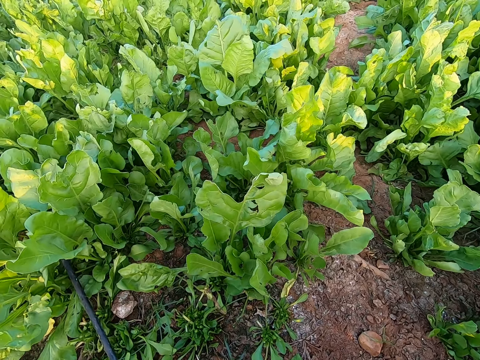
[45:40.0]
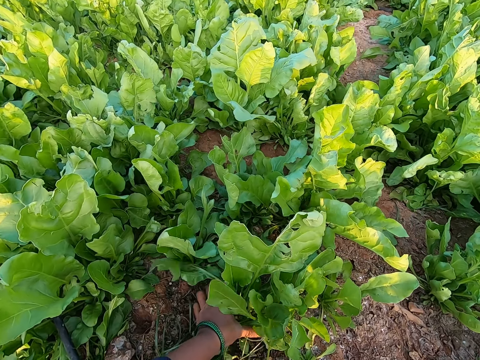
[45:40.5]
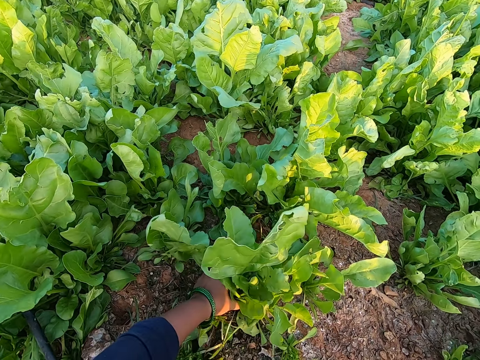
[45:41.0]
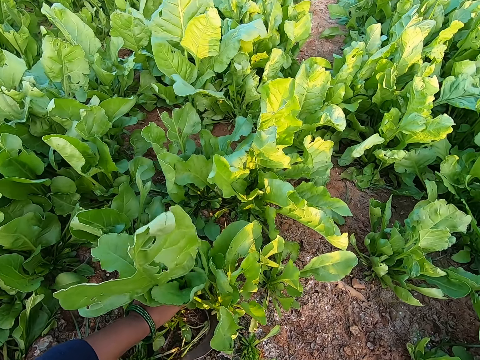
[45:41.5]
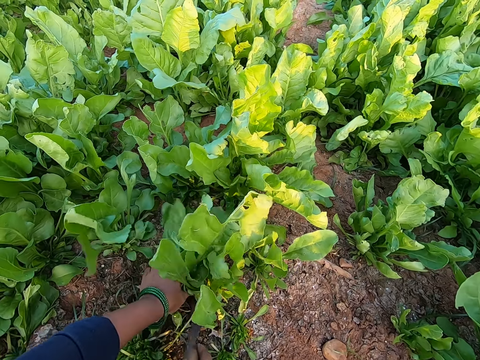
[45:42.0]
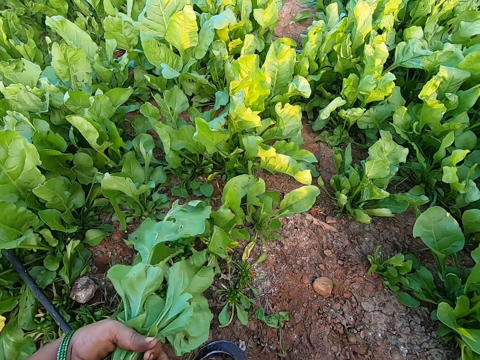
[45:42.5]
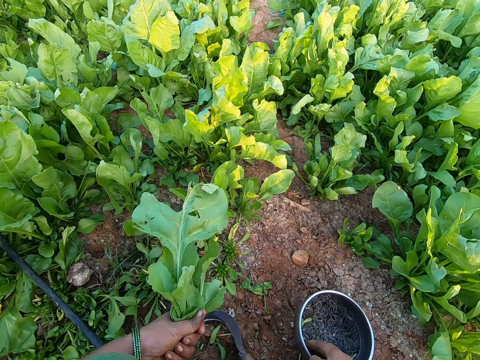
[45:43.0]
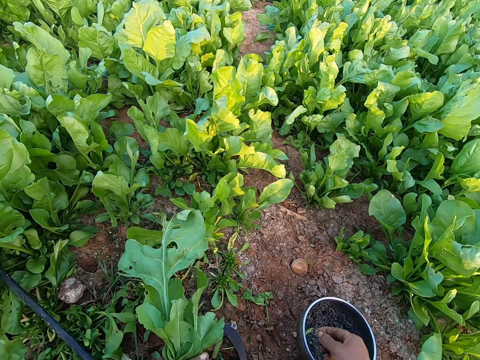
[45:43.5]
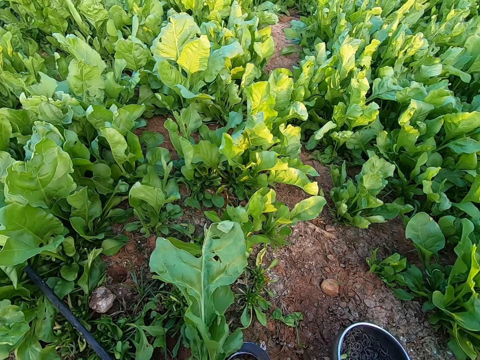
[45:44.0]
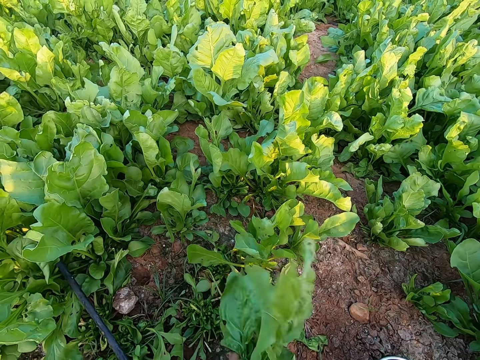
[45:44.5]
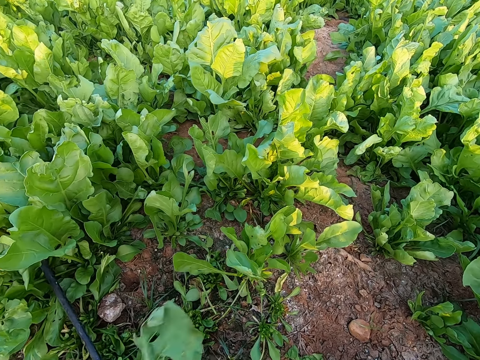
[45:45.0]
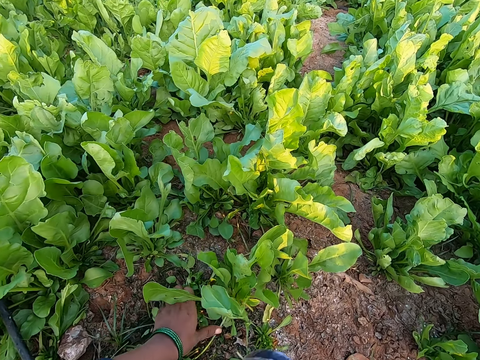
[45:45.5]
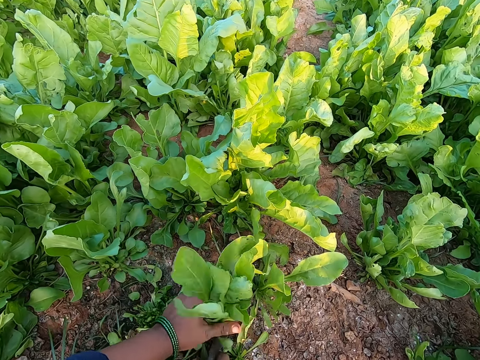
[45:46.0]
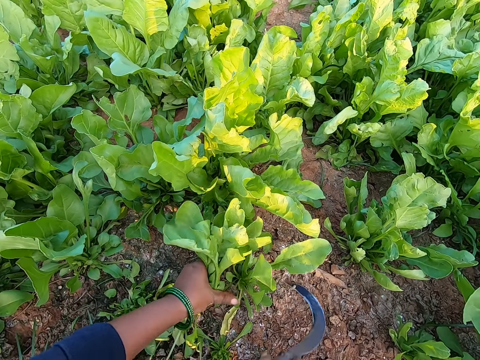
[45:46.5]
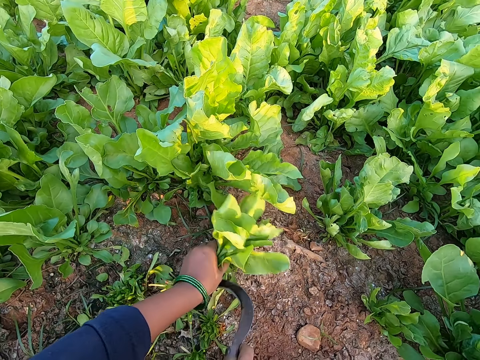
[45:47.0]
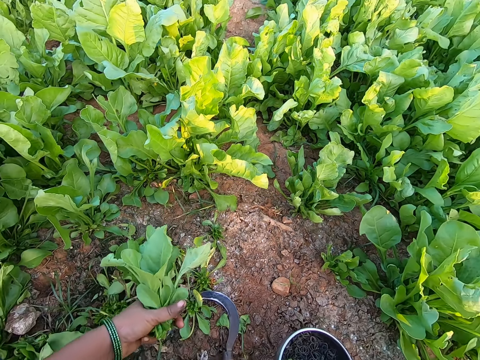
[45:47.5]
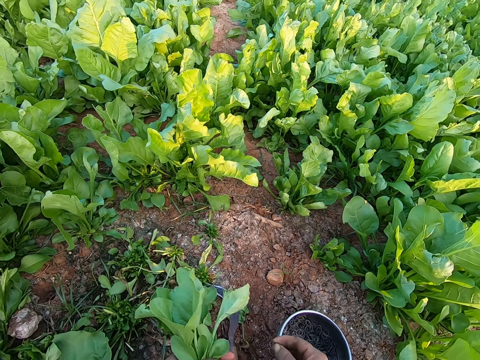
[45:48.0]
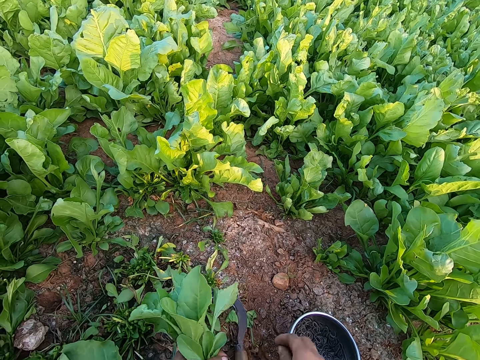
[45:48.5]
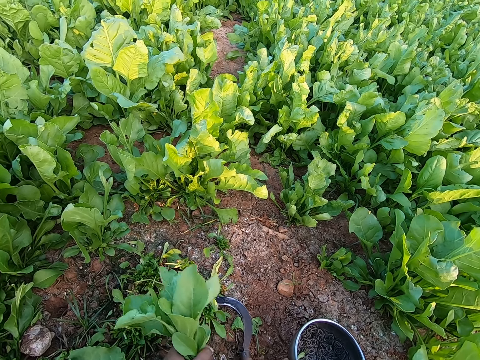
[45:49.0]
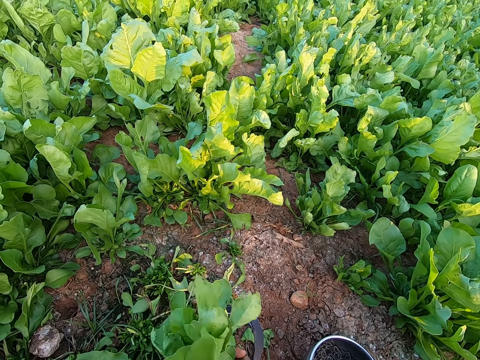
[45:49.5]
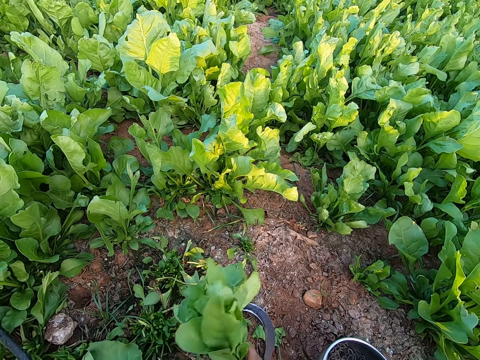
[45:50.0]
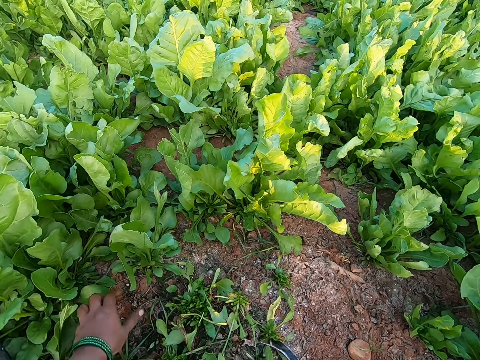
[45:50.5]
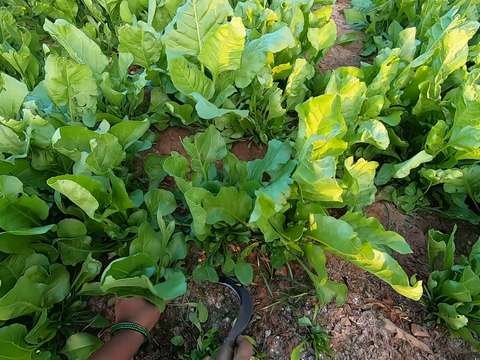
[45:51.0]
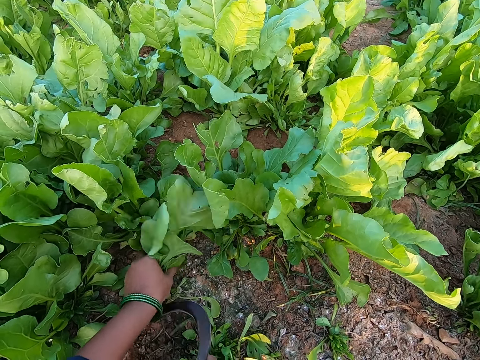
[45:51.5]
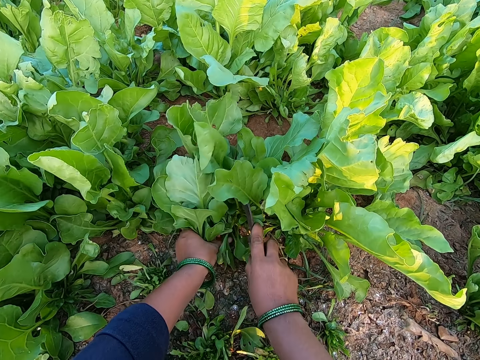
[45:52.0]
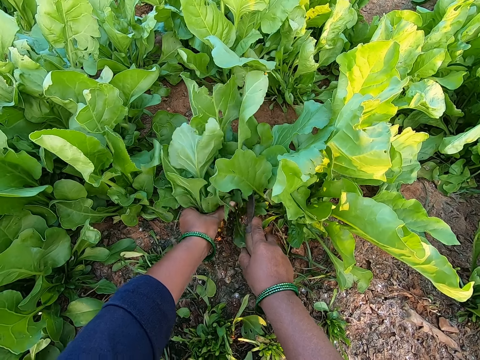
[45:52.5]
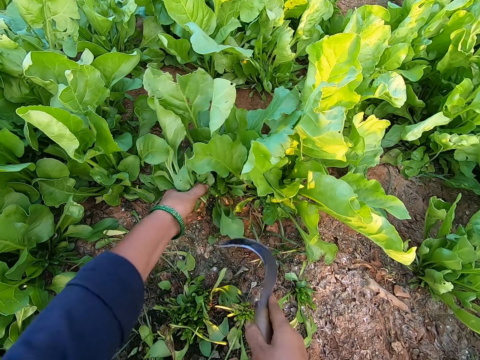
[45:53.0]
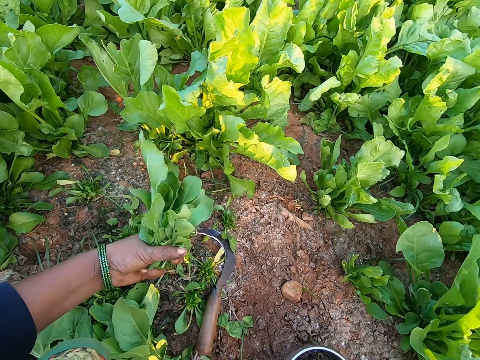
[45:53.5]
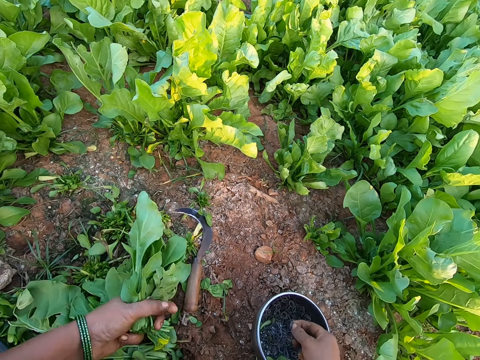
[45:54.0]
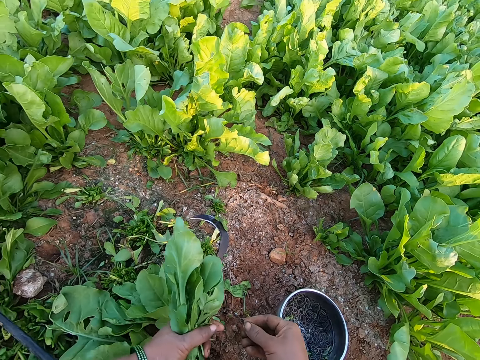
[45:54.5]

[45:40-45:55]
The camera wearer holds vegetable leaves or spinach with her left hand. She harvests the vegetable leaves in her left hand with the hand sickle in her right hand. She moves the plate on the ground with her right hand. She picks a rubber band from the plate on the ground with her right hand. She passes the rubber band from her right hand to her left hand. She ties the spinach together. She holds the vegetable leaves with her left hand. She harvests the vegetable leaves in her left hand with the hand sickle in her right hand. She drops the hand sickle on the ground with her right hand. She picks a rubber band from the plate on the ground with her right hand. She passes the rubber band from her right hand to her left hand. She drops a plastic band in the plate on the ground with her right hand. She passes the rubber band from her left hand to her right hand. She uses the rubber band on the vegetable leaves in her left hand. She drops the vegetable leaves on the ground with her left hand. She holds the vegetable leaves with her left hand. She harvests the vegetable leaves in her left hand with the hand sickle in her right hand. She holds the vegetable leaves with her left hand. She harvests the vegetable leaves in her left hand with the hand sickle in her right hand. She drops the hand sickle on the ground with her right hand. She picks a rubber band from the plate on the ground with her right hand.

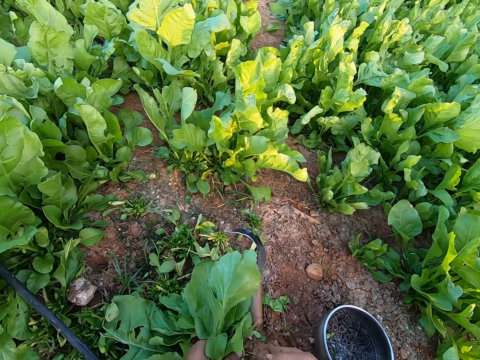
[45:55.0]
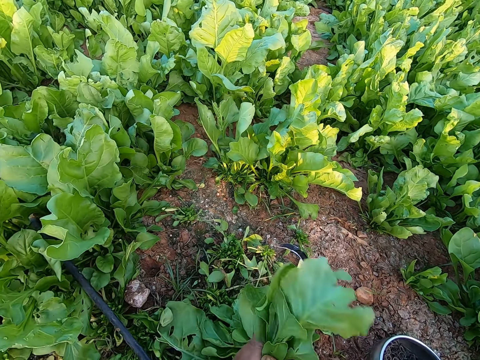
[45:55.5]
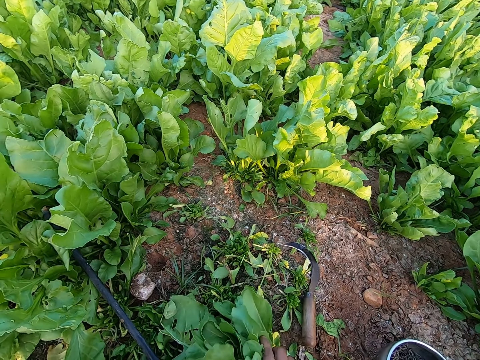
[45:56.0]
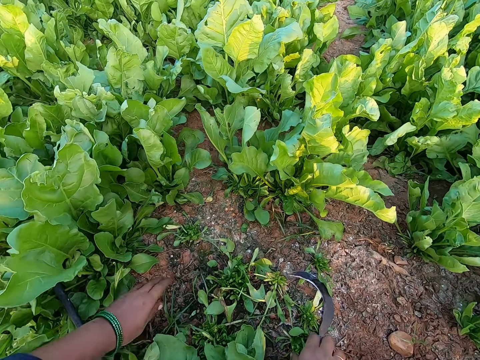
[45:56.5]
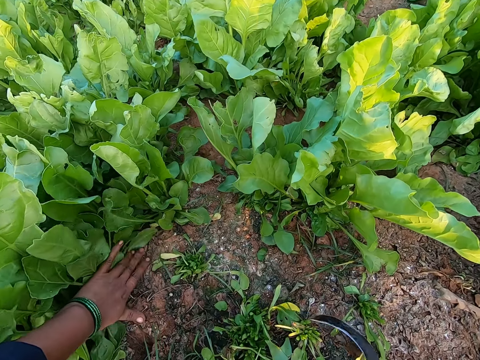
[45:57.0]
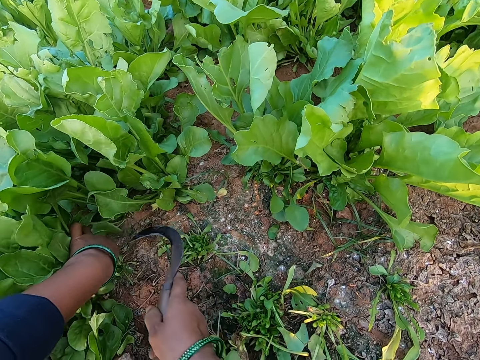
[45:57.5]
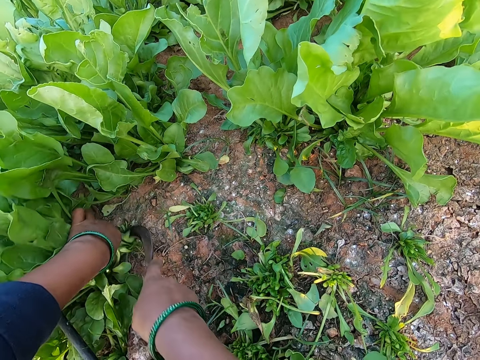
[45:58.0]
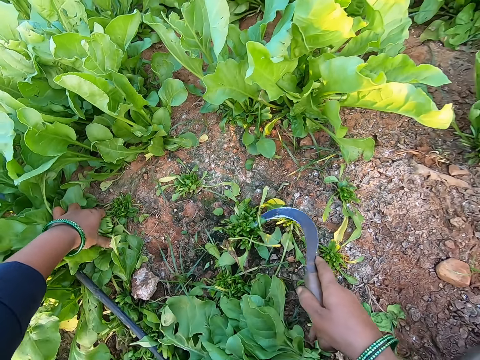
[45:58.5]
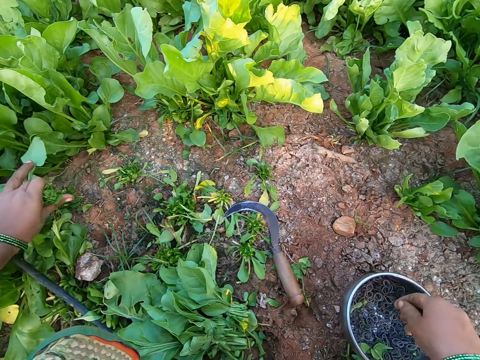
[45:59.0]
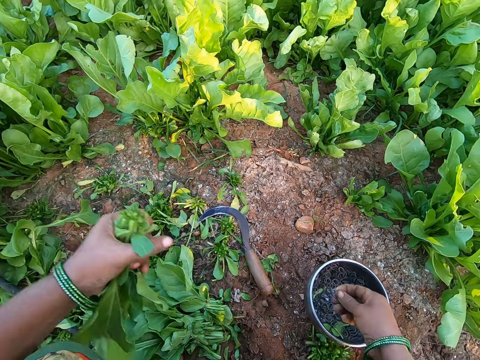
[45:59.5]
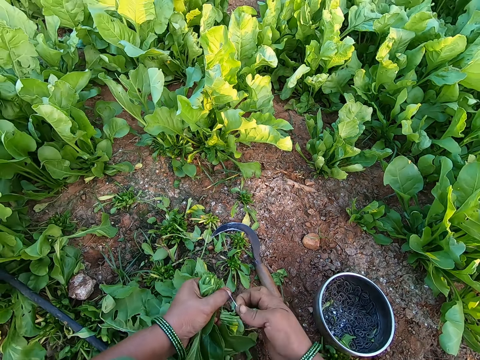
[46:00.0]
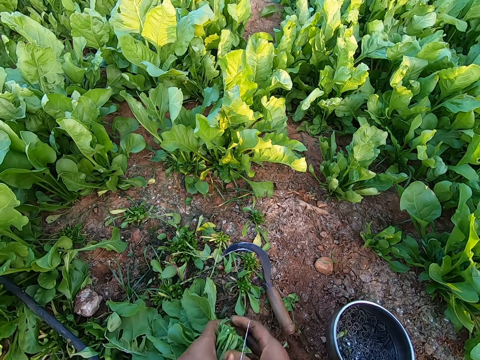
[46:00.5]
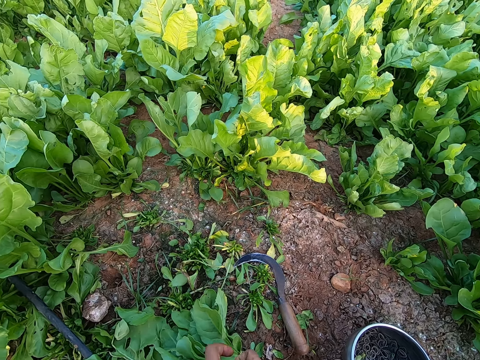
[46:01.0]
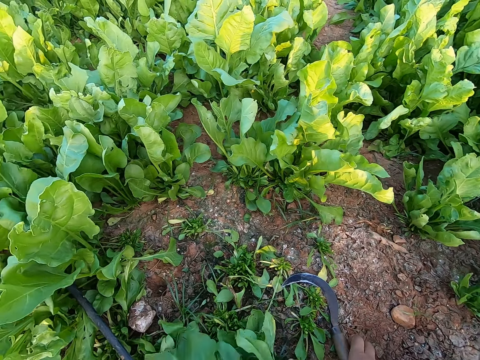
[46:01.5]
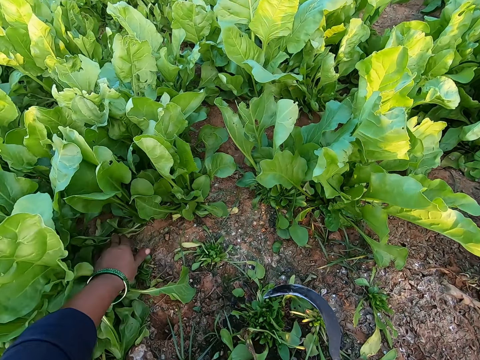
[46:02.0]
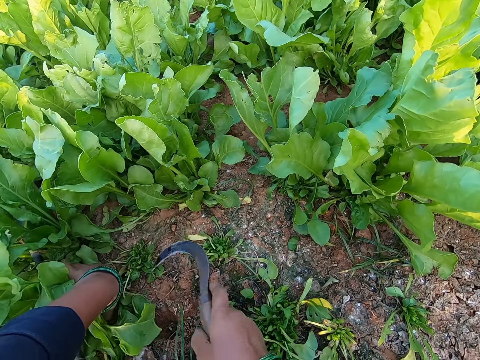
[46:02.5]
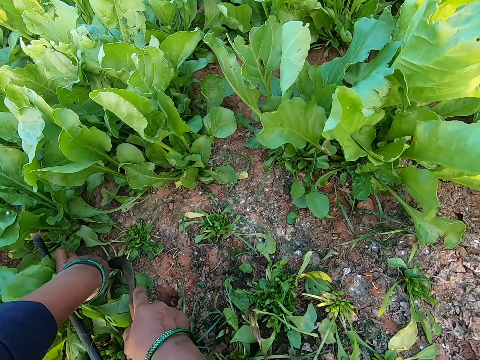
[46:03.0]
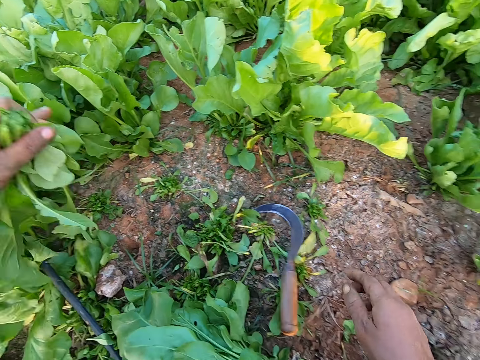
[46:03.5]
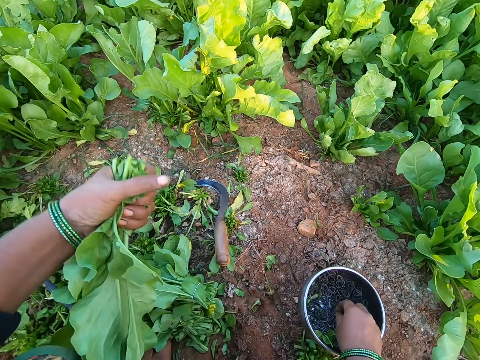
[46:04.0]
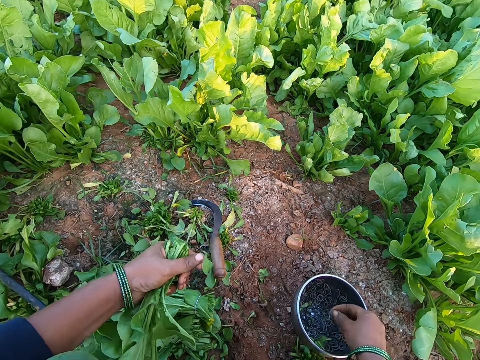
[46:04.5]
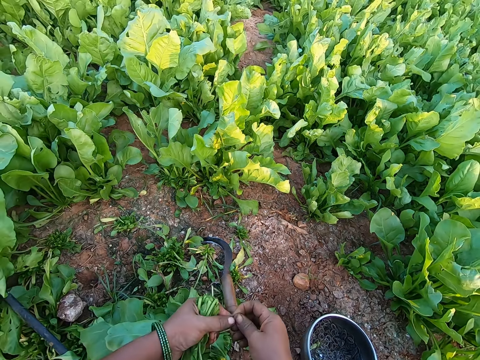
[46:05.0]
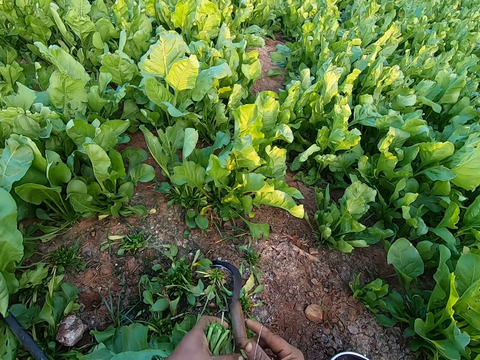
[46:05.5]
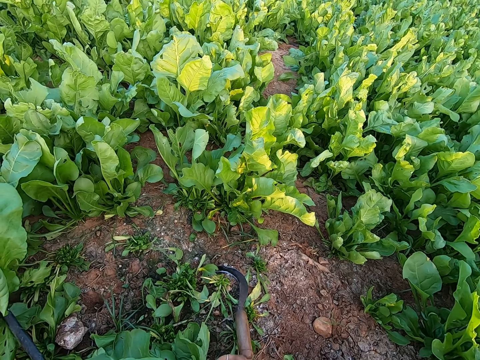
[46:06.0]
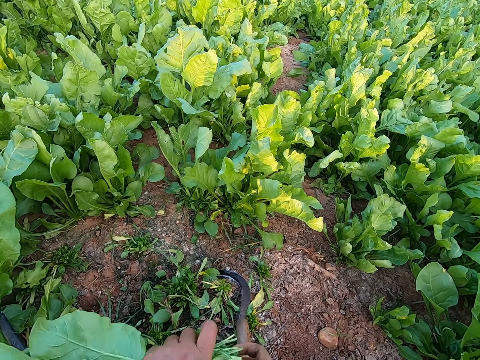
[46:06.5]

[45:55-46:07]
The camera wearer uses the rubber band on the vegetable leaves in her left hand. She holds the vegetable leaves with her right hand. She drops the vegetable leaves on the ground with her right hand. She picks the hand sickle from the ground with her right hand. She holds the vegetable leaves with her left hand. She harvests the vegetable leaves in her left hand with the hand sickle in her right hand. She drops the hand sickle on the ground with her right hand. She picks a rubber band from the plate on the ground with her right hand. She uses the rubber band on the vegetable leaves in her left hand. She drops the vegetable leaves on the ground with her left hand. She picks the hand sickle from the ground with her right hand. She holds the vegetable leaves with her left hand. She harvests the vegetable leaves in her left hand with the hand sickle in her right hand. She drops the hand sickle on the ground with her right hand. She picks a rubber band from the plate on the ground with her right hand. She uses the rubber band on the vegetable leaves in her left hand.
